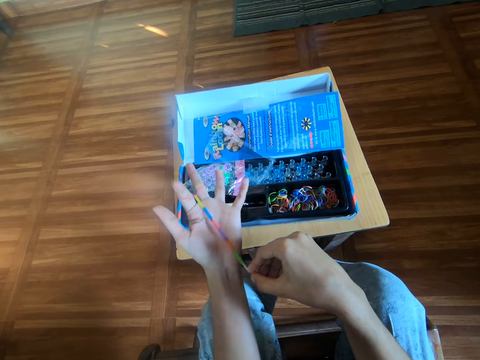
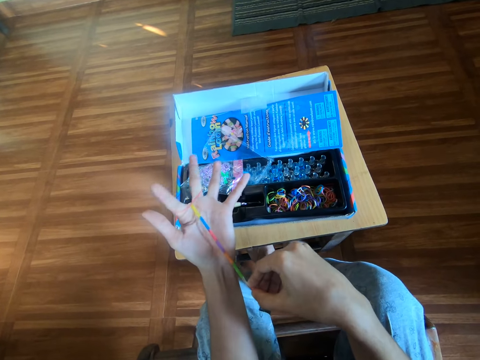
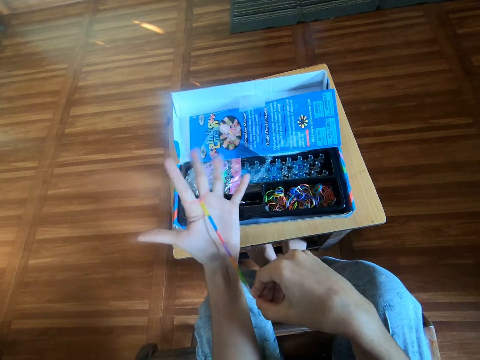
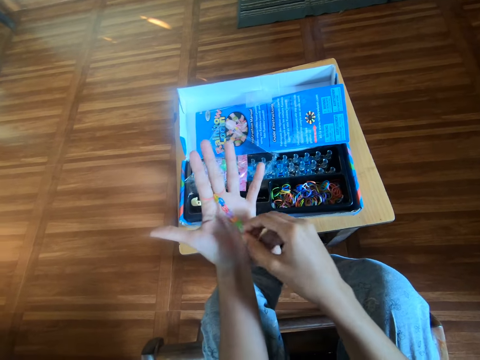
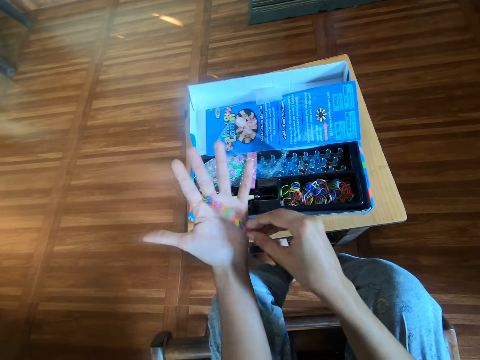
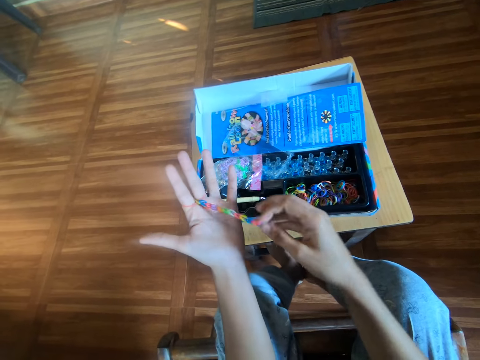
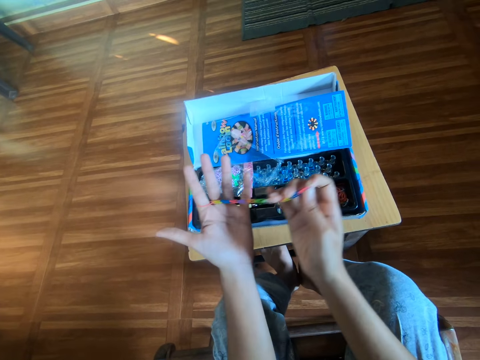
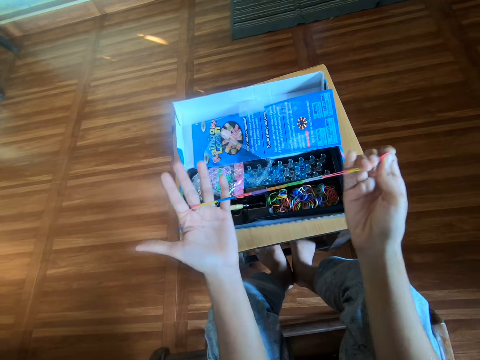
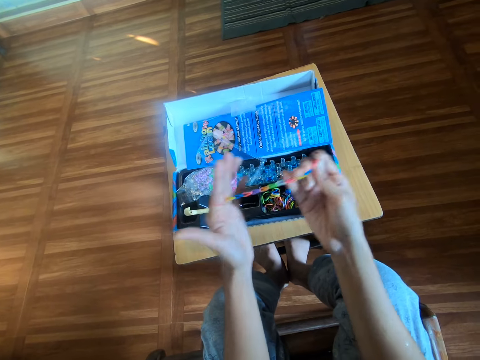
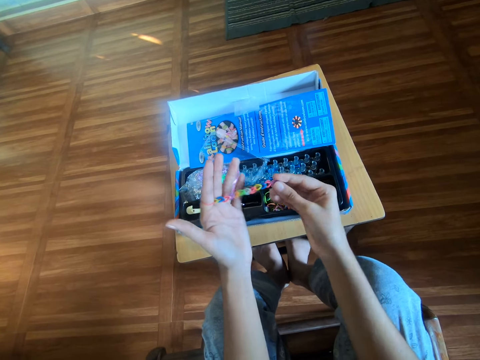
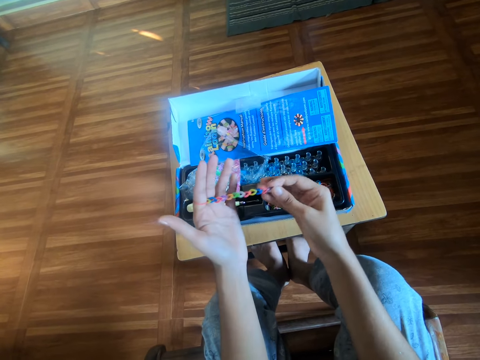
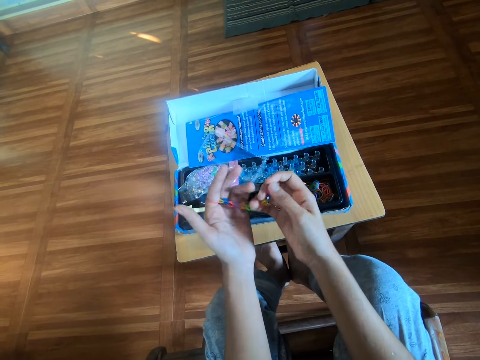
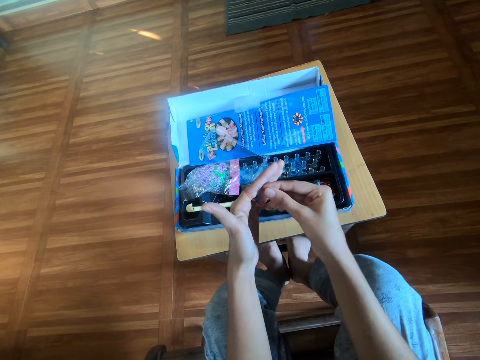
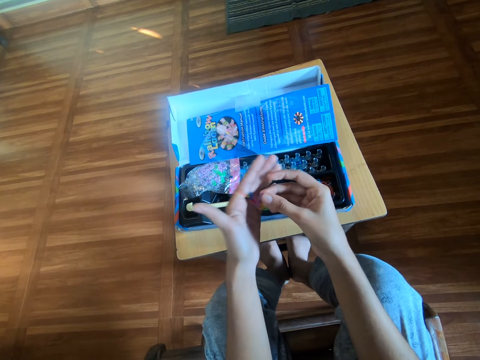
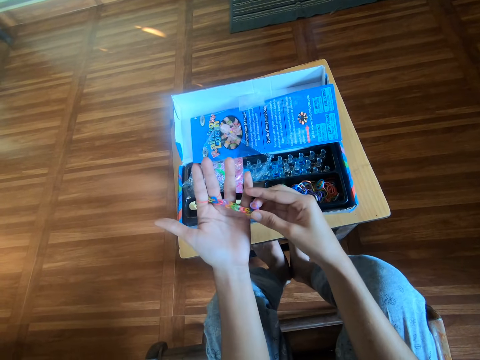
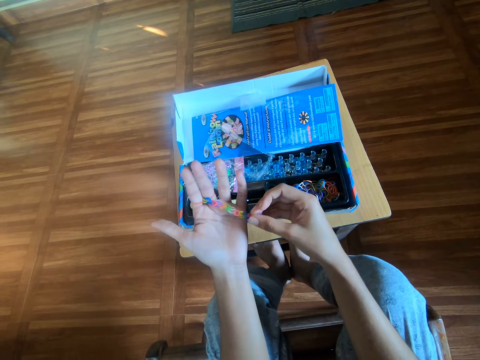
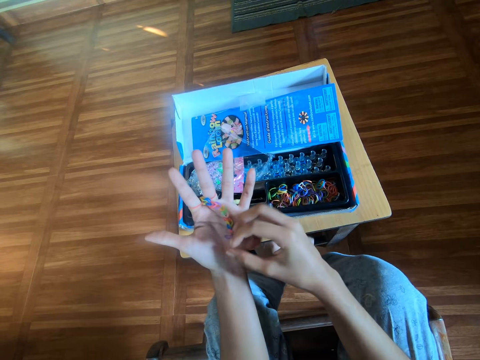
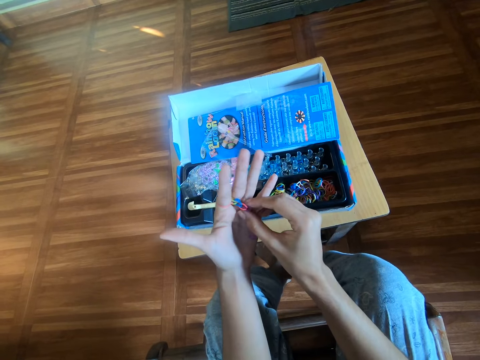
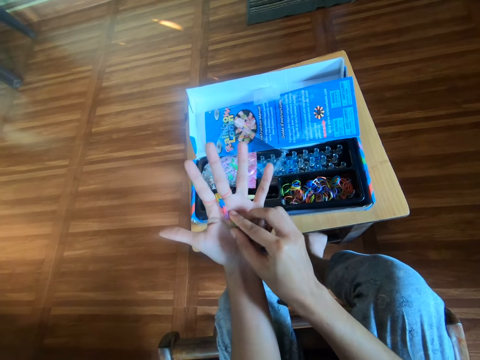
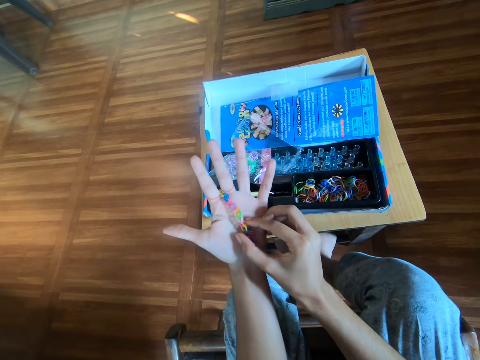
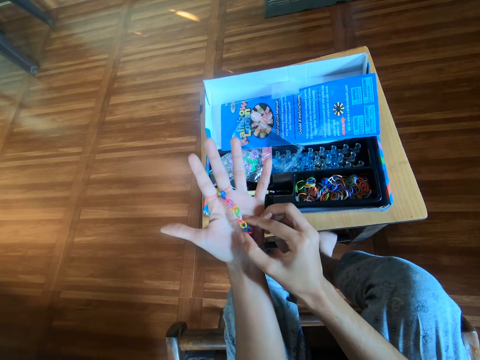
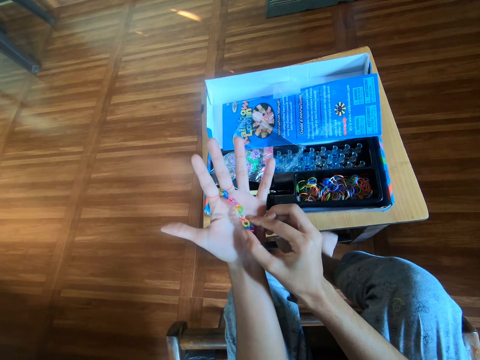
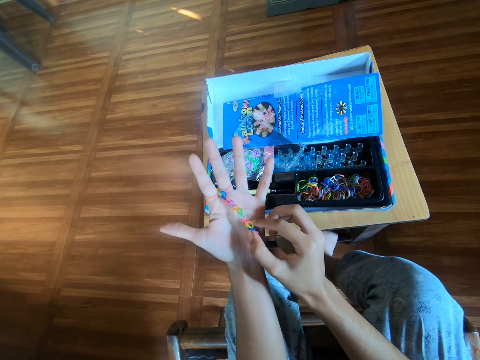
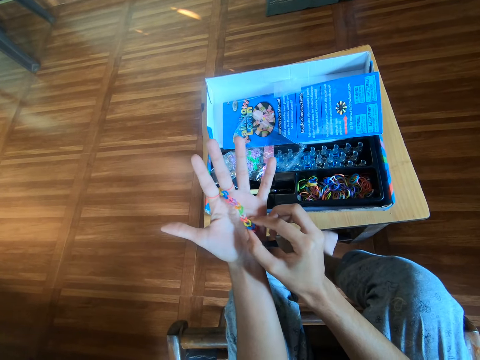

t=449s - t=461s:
The camera wearer stretches a rubber band bracelet.

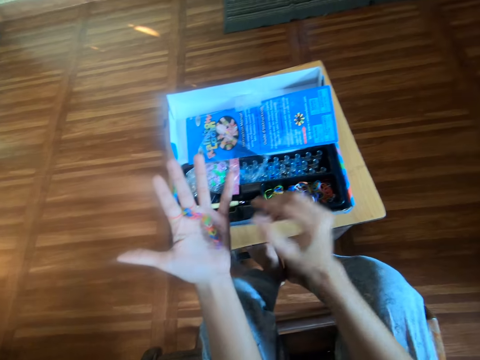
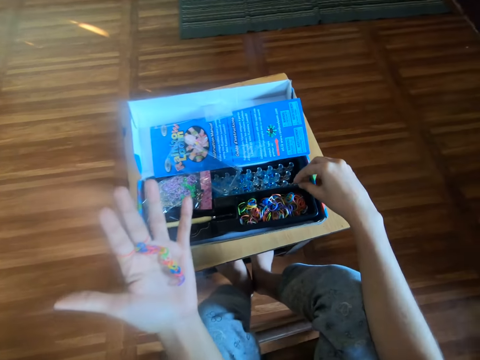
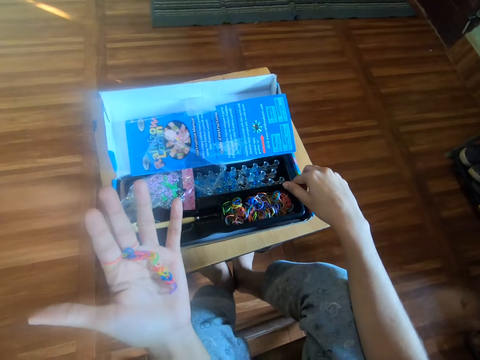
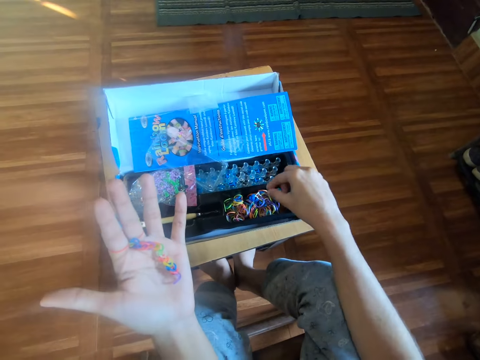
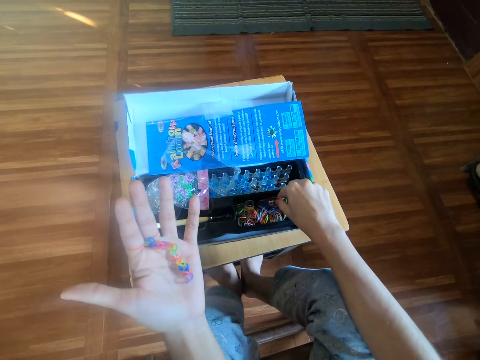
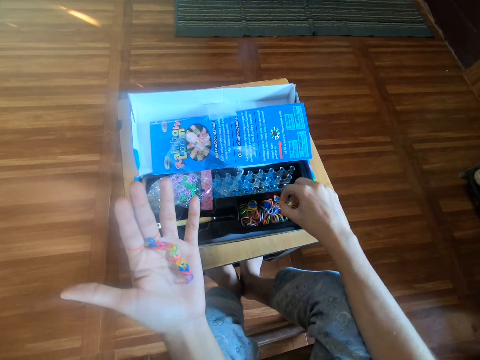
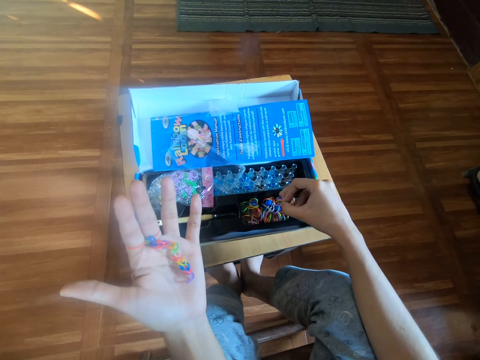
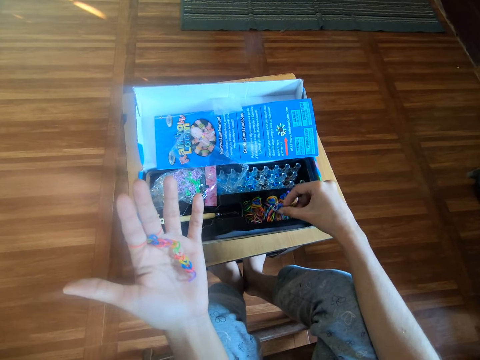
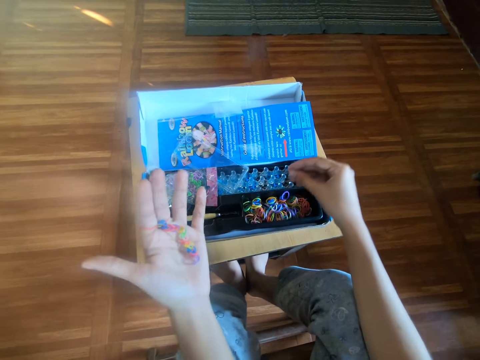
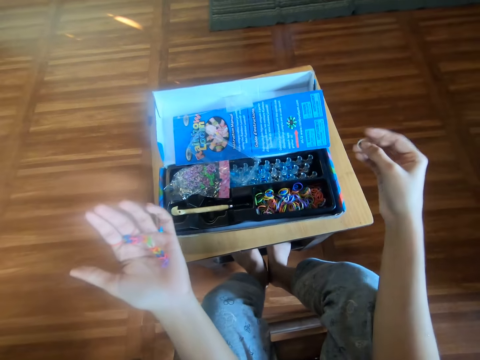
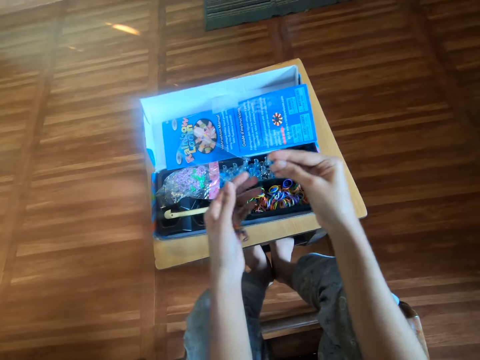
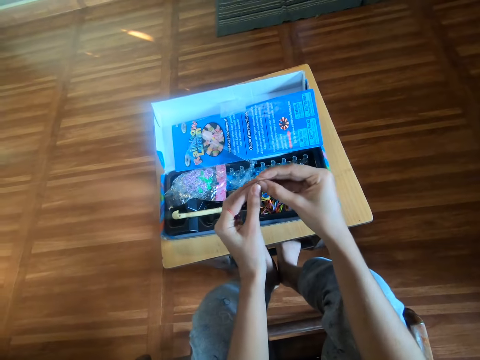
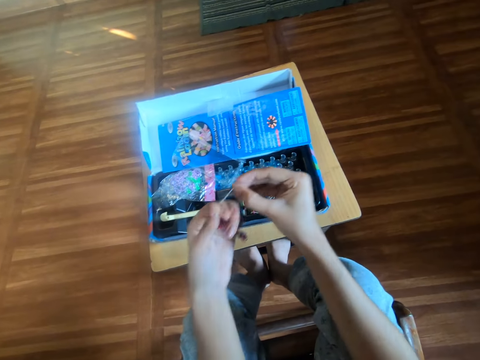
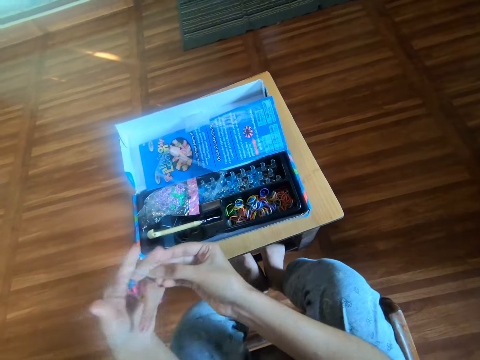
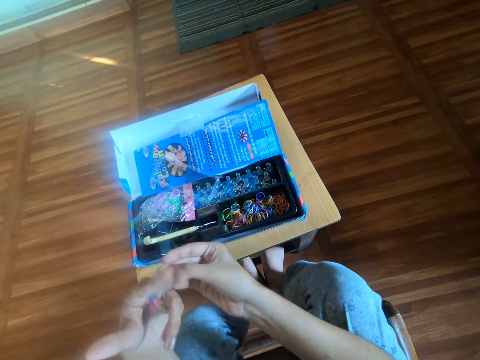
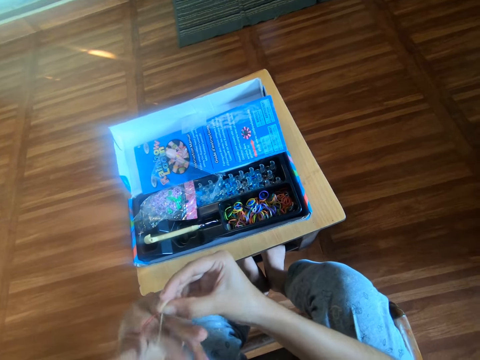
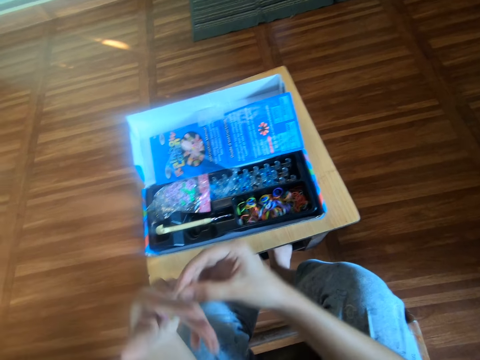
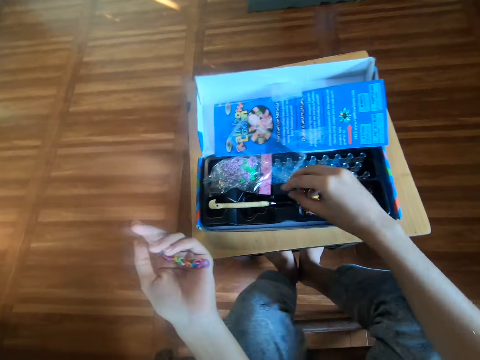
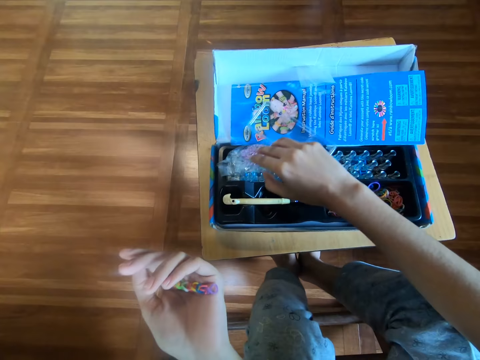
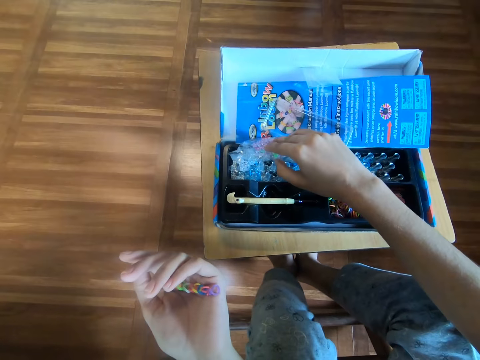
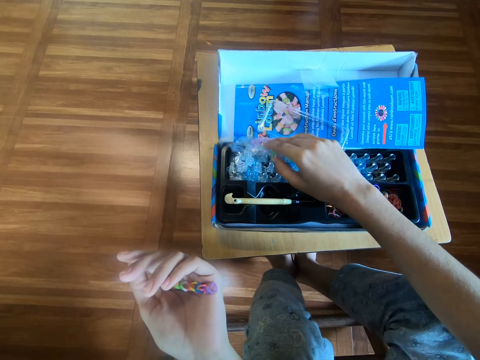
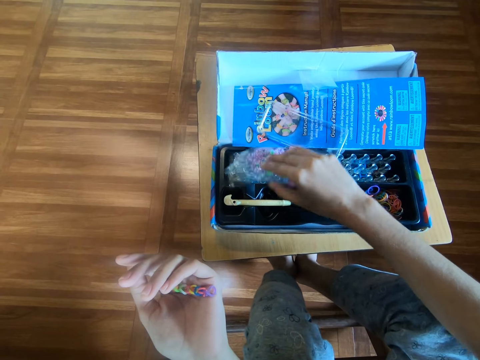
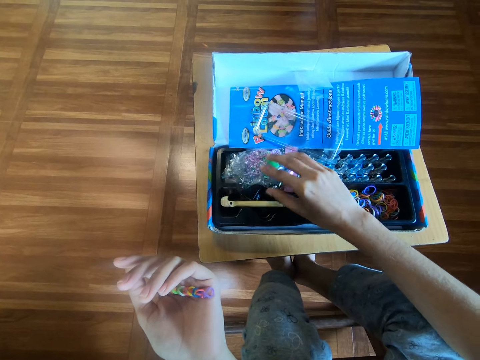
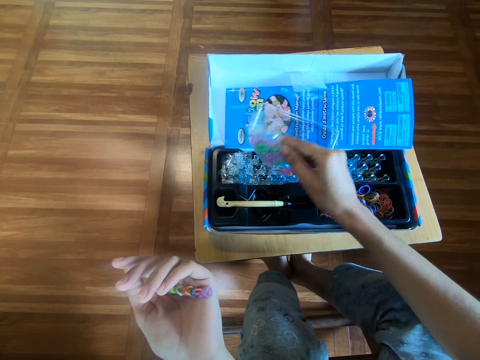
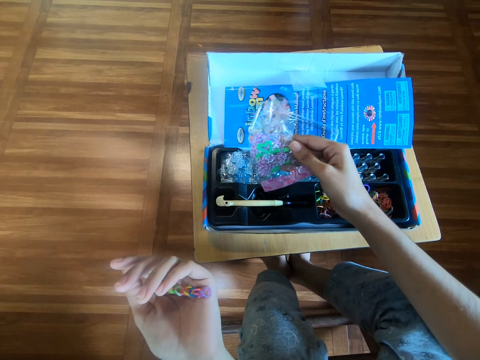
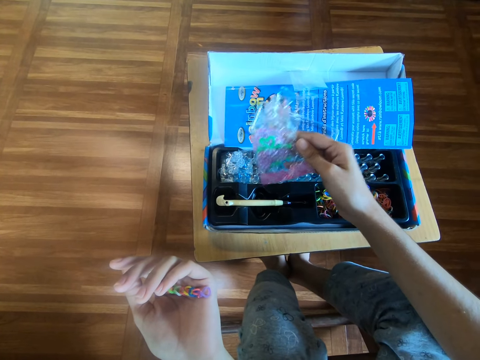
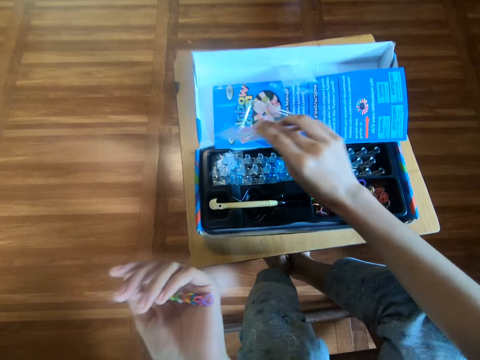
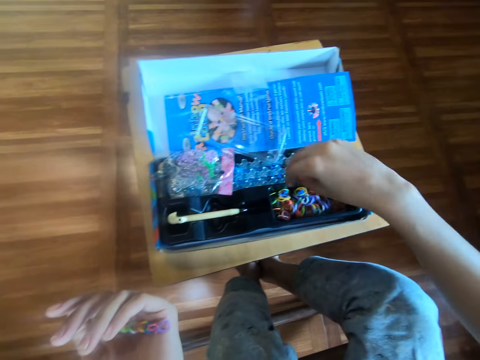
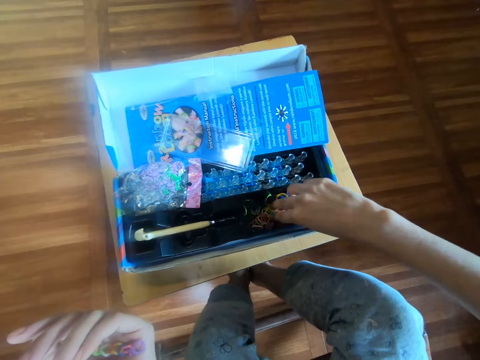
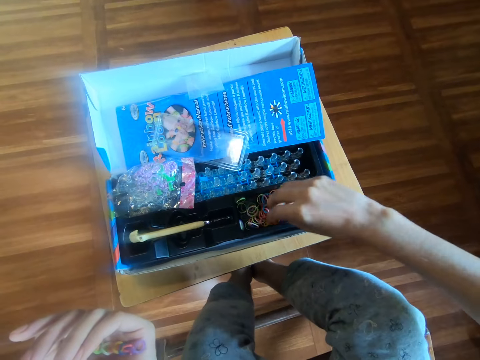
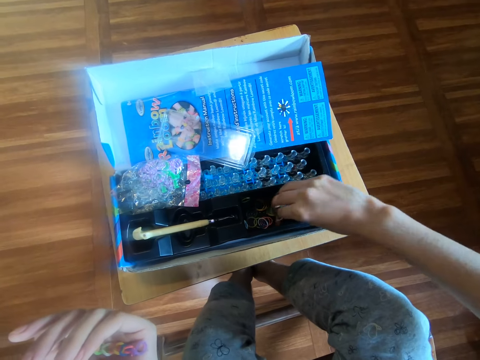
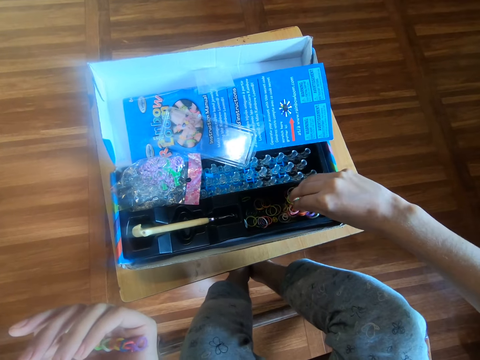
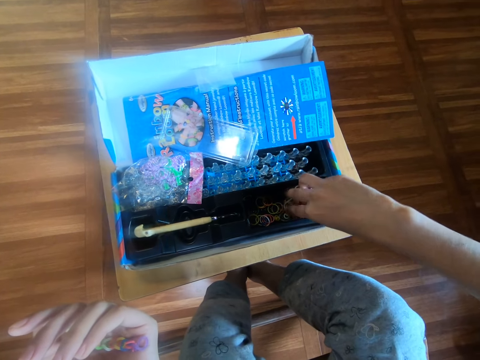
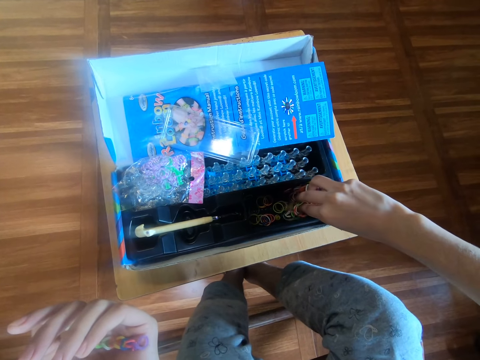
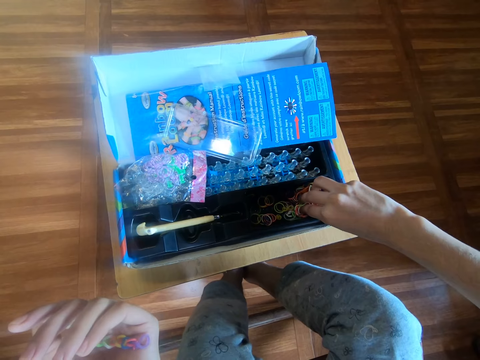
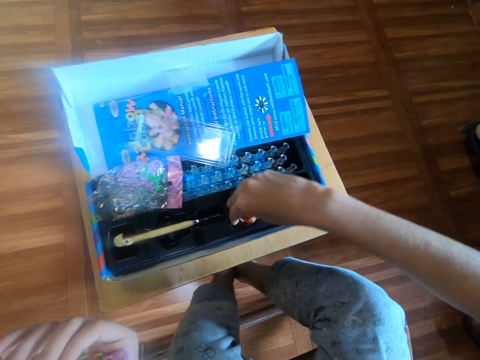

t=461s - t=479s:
The camera wearer picks another rubber band from a black plastic with his right hand. He makes the rubber craft on his left hand with the rubber band in his right hand. He puts rubber bands on his hands. He inspects a pack of rubber bands with his right hand. He takes the rubber bands packet and puts the rubber bands packet down. He examines the rubber bands in the black plastic with his right hand. He searches the rubber bands.
